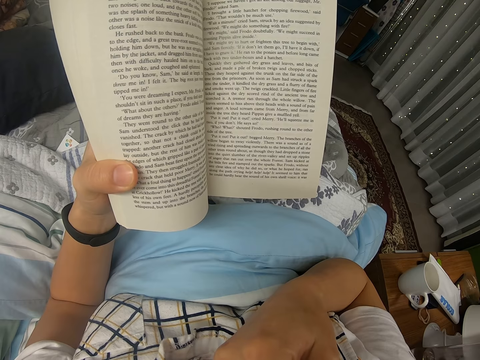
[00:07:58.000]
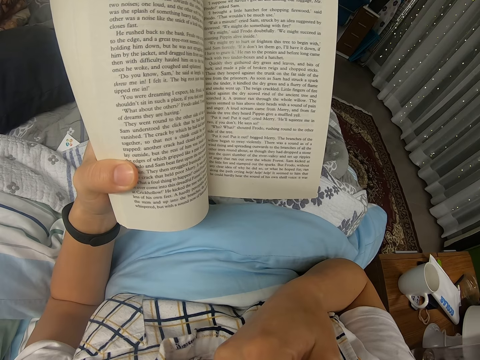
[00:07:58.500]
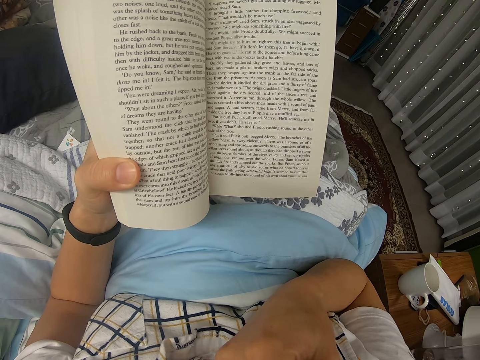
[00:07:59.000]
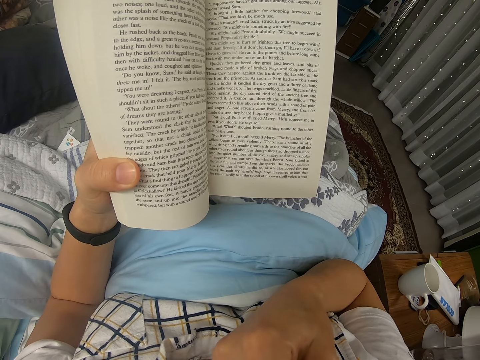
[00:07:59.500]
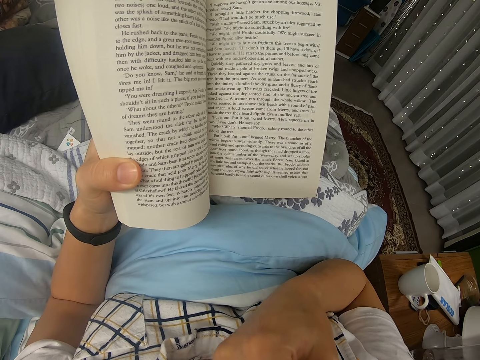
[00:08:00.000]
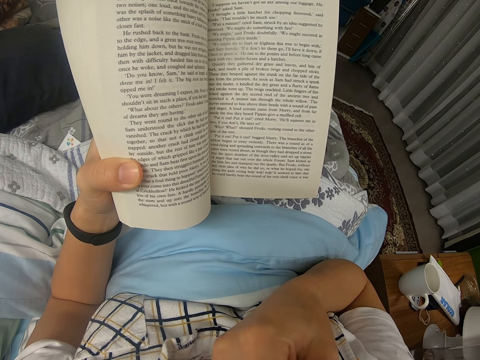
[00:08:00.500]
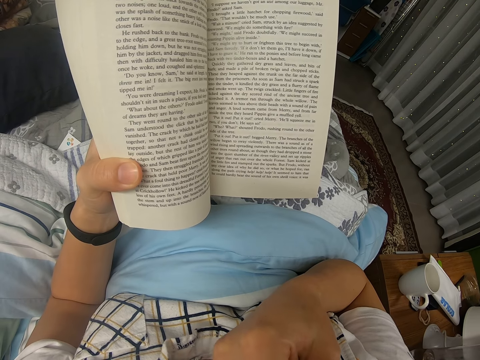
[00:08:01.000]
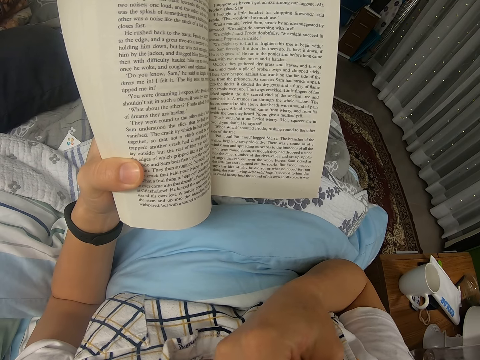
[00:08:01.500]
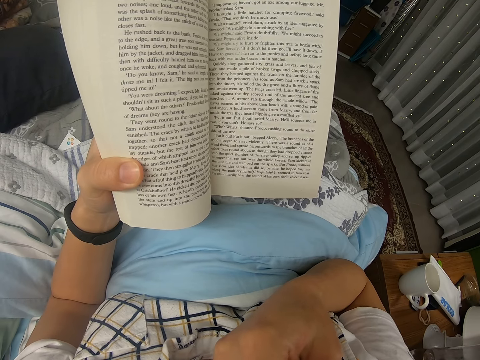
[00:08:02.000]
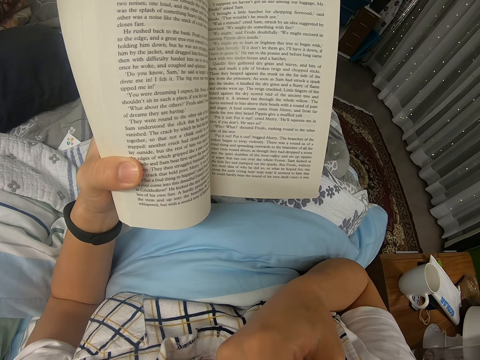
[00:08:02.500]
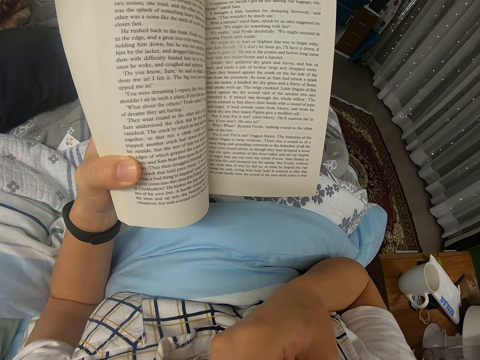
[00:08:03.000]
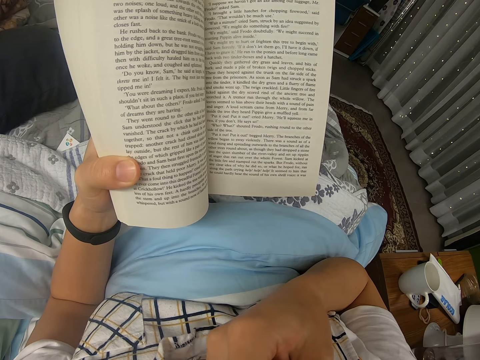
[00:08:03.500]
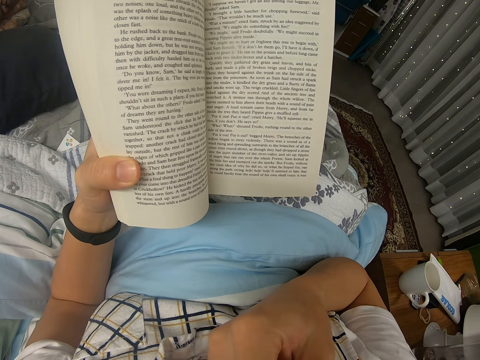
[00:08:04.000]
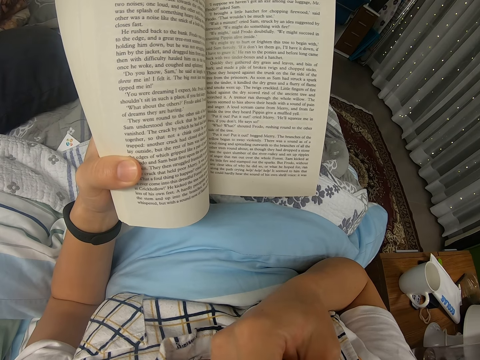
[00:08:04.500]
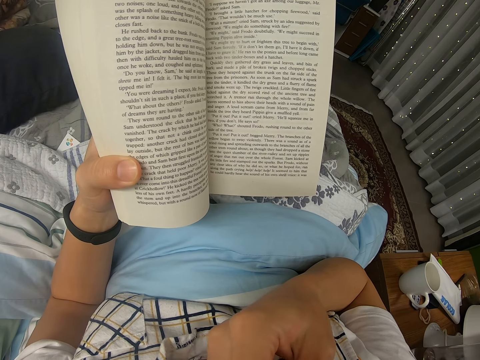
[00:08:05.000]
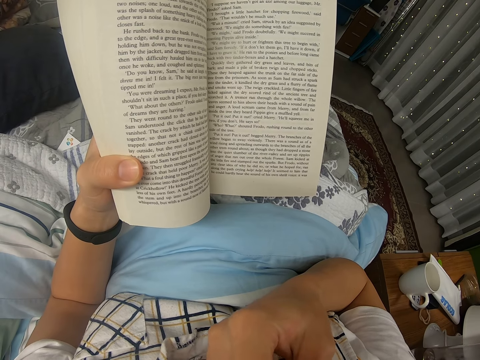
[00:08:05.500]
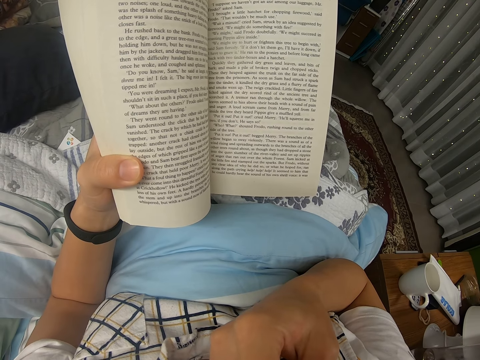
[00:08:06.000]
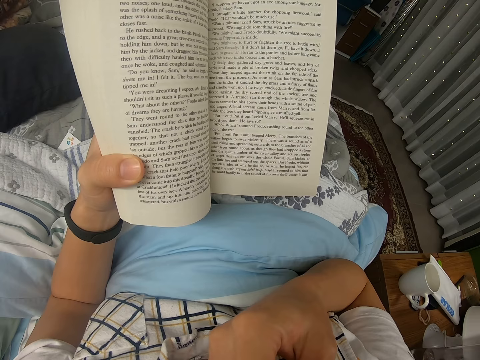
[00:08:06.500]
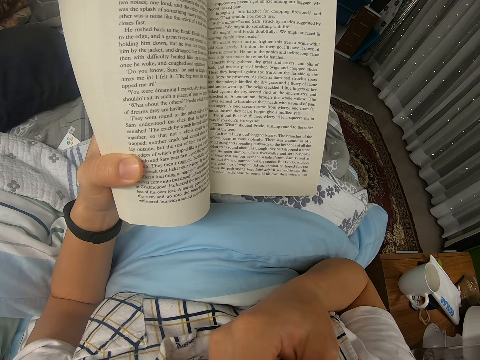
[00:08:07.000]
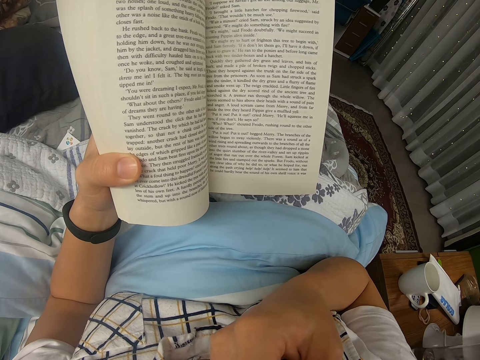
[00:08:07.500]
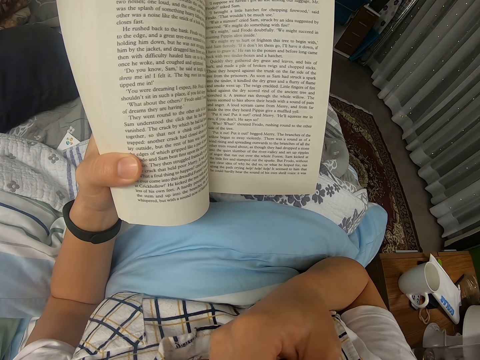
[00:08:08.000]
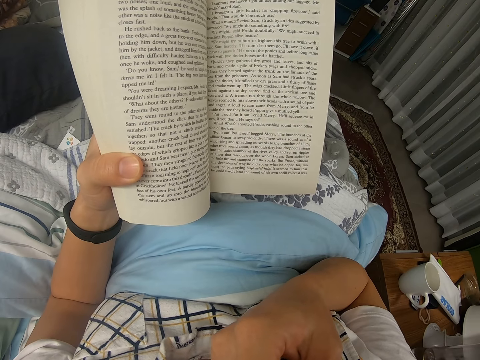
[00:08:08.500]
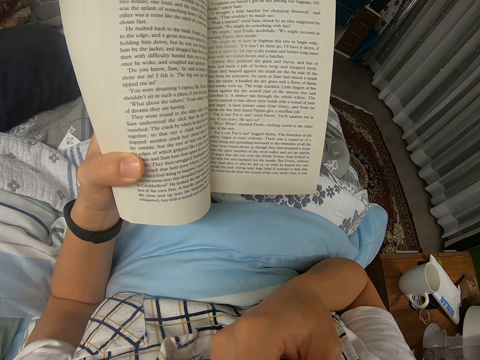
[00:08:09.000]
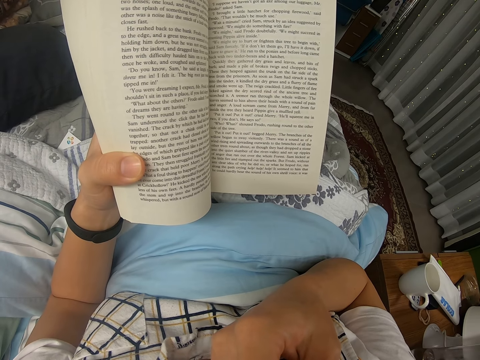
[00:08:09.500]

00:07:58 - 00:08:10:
The camera wearer reads a novel.

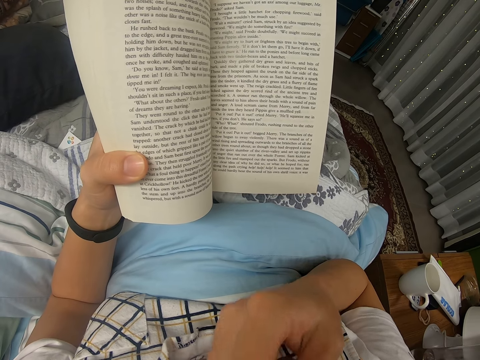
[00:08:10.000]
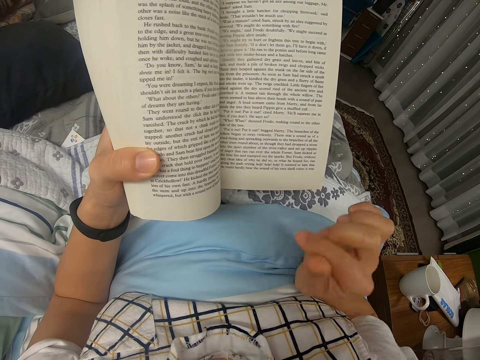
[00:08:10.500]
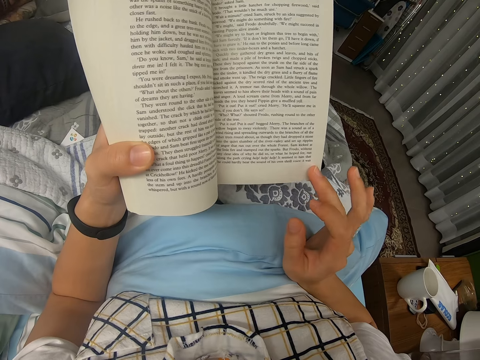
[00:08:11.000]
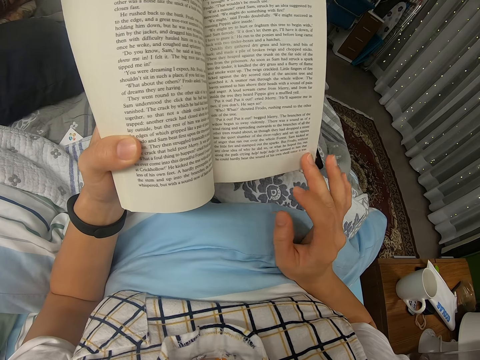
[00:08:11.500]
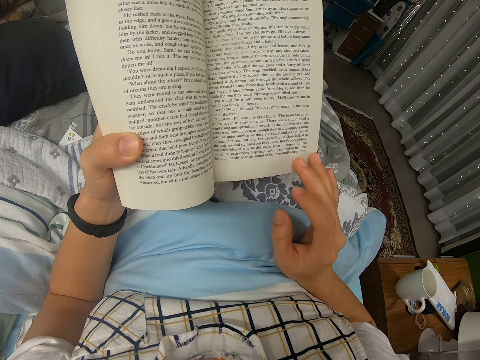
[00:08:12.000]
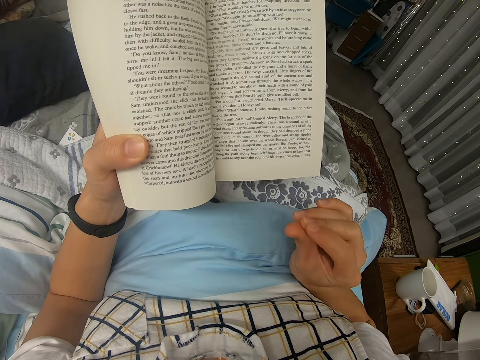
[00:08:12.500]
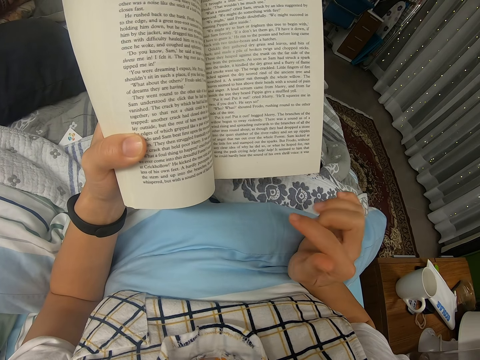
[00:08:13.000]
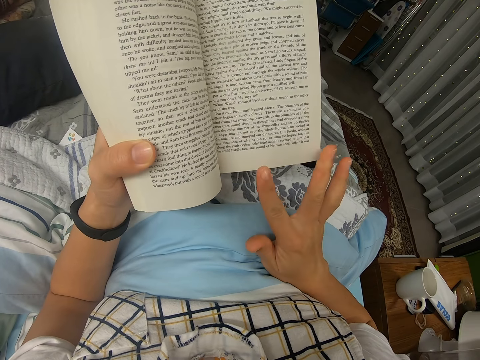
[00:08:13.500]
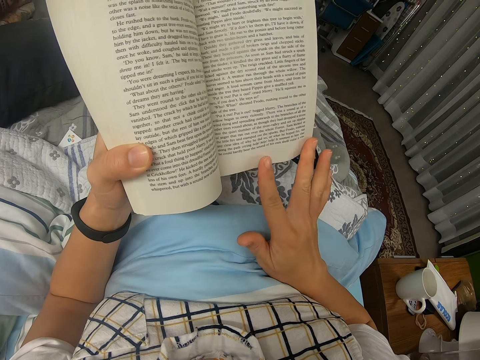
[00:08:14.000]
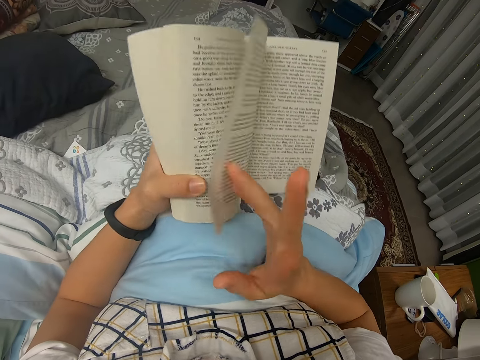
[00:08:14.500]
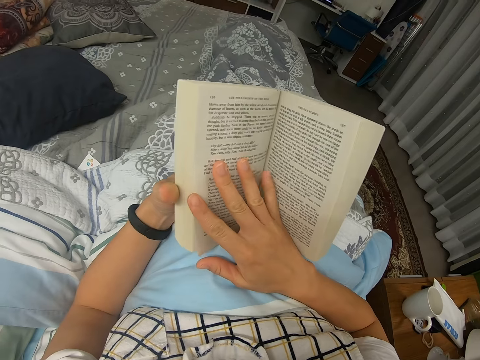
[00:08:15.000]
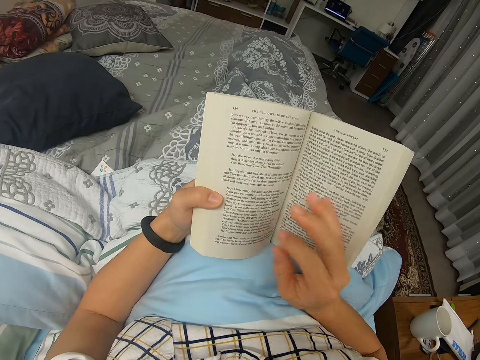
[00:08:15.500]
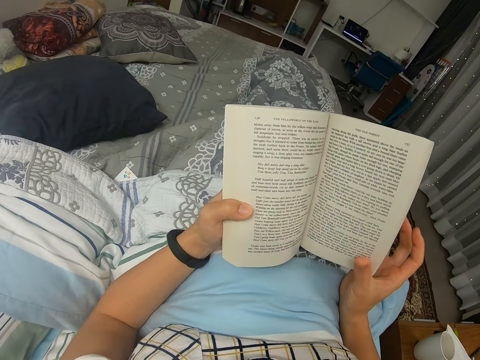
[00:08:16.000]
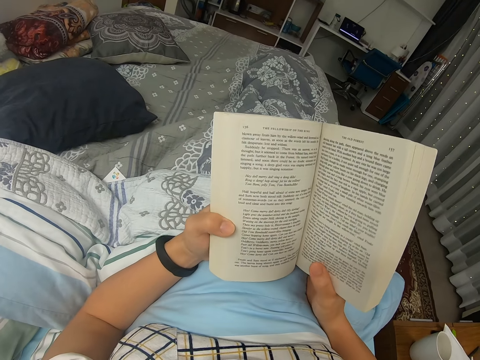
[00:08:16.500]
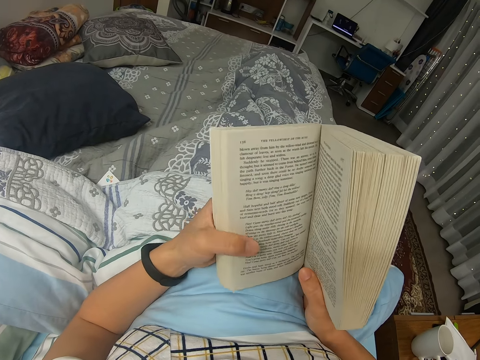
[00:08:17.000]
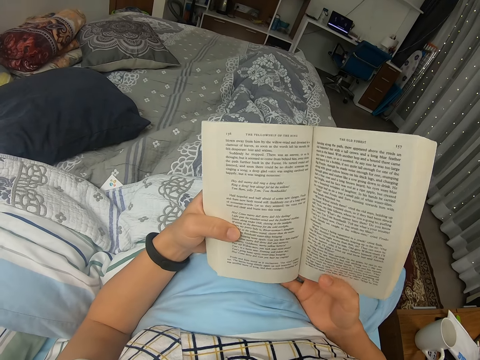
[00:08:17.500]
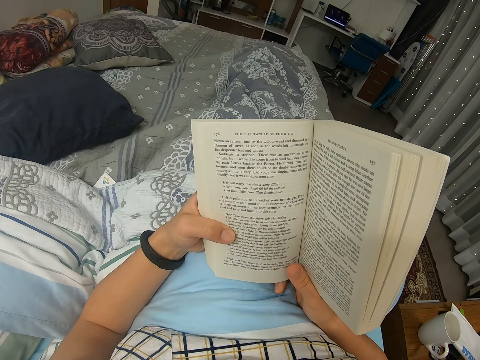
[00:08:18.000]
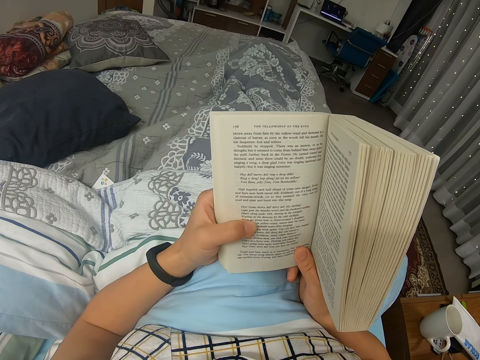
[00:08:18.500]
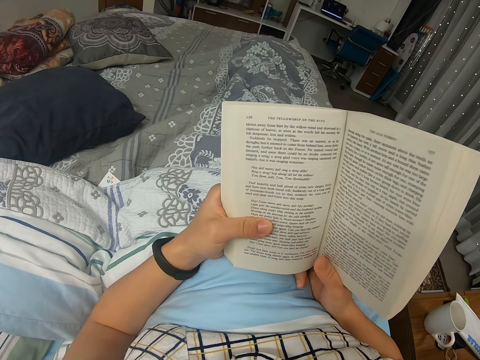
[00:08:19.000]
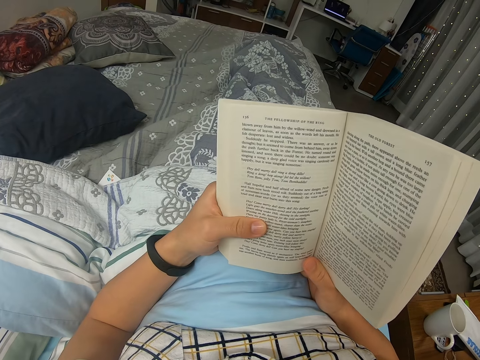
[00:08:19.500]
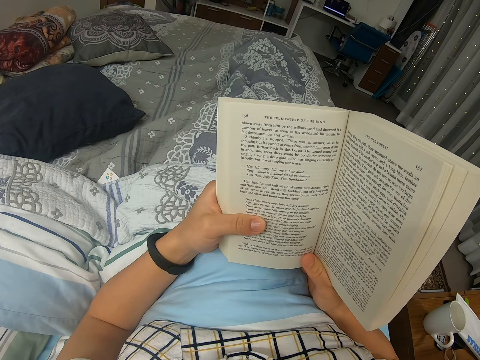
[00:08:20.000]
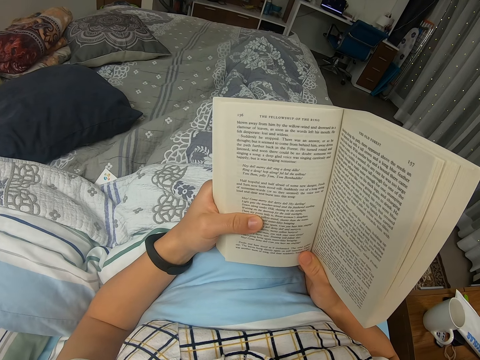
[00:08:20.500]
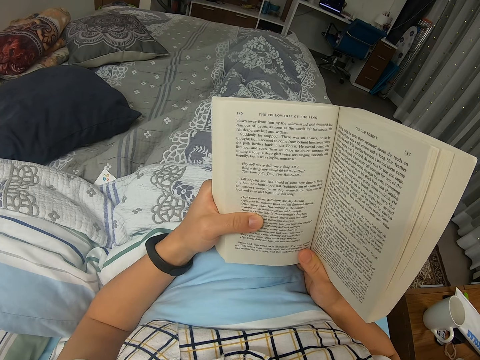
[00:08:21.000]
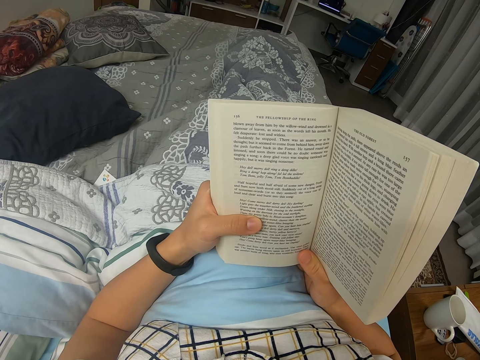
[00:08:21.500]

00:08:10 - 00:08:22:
The camera wearer flips the book's page. They peruse the page. They read a novel.

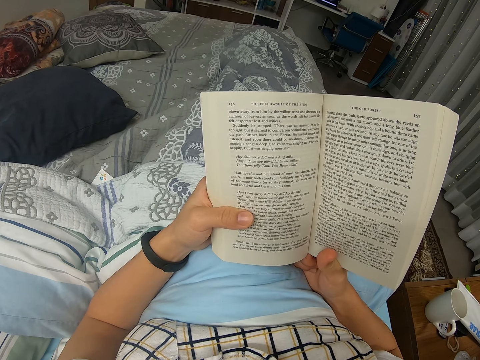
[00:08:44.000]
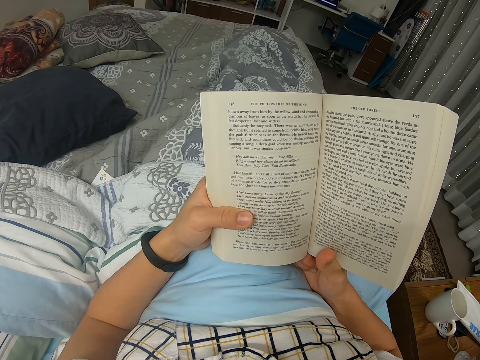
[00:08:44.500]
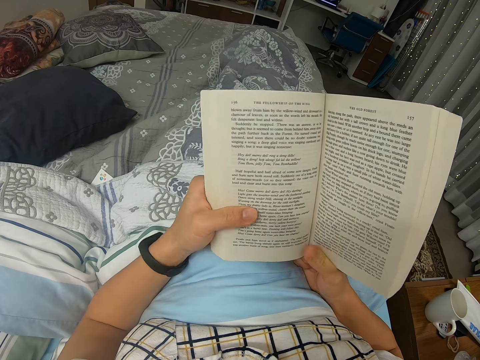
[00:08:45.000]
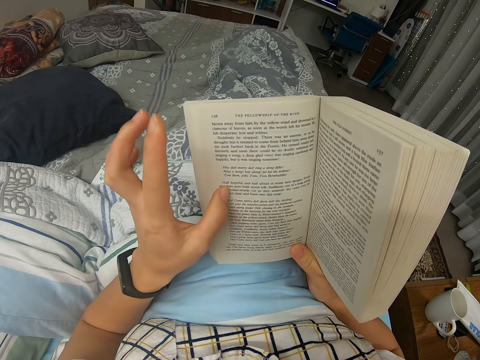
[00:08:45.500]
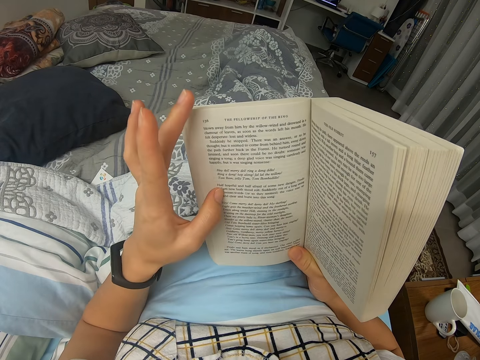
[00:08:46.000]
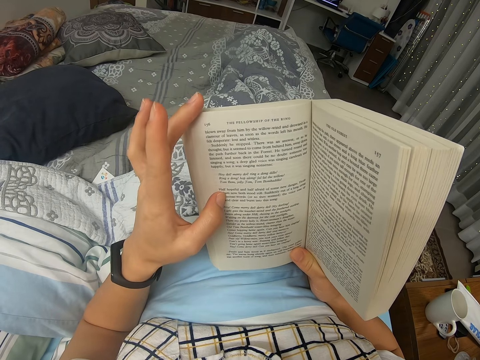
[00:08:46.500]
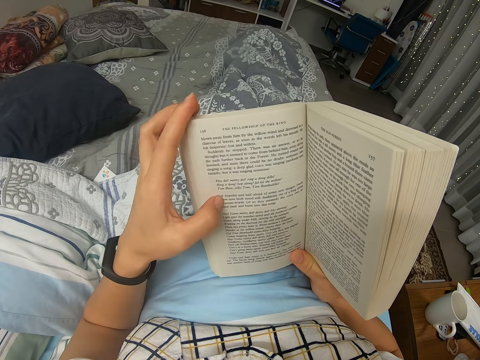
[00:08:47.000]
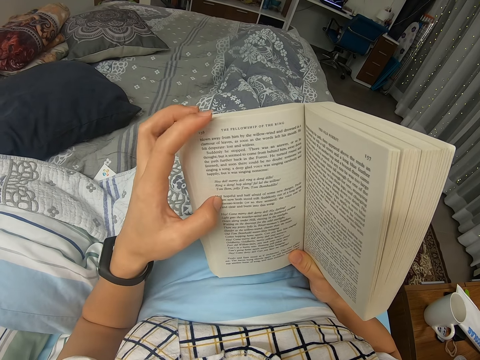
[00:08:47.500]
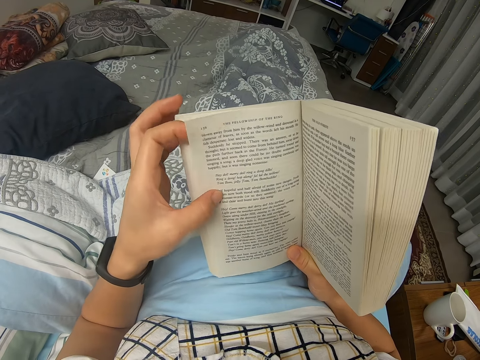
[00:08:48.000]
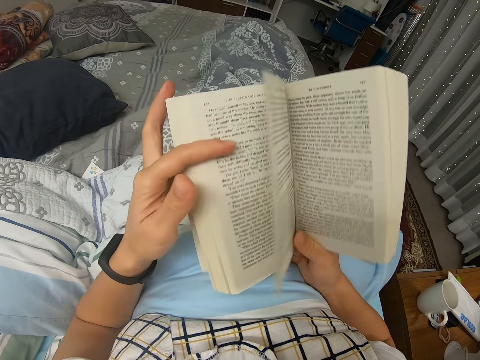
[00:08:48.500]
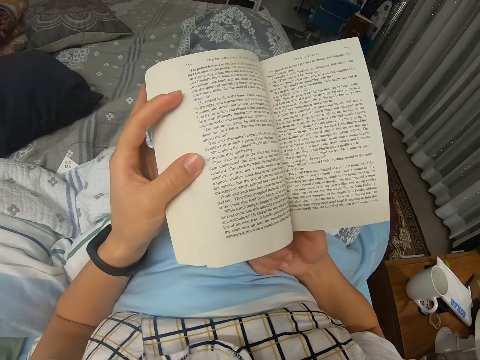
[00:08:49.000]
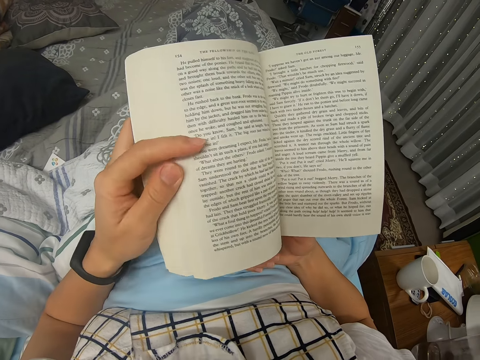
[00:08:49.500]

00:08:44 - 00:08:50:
The camera wearer flips the book's page again. They peruse the page.
